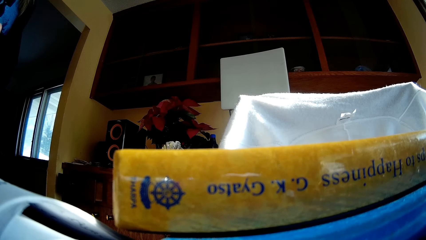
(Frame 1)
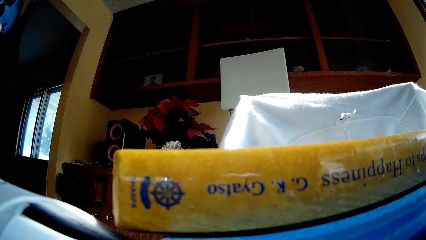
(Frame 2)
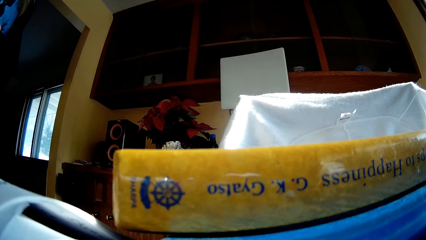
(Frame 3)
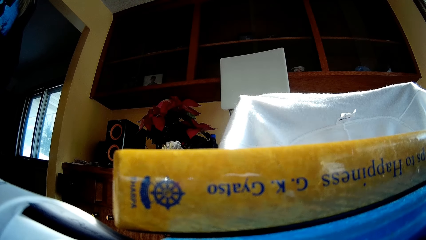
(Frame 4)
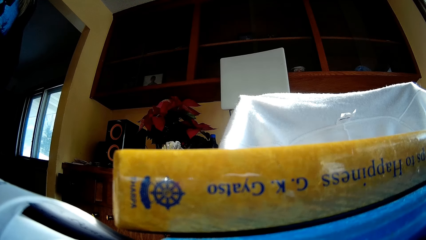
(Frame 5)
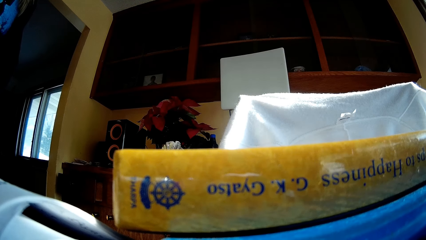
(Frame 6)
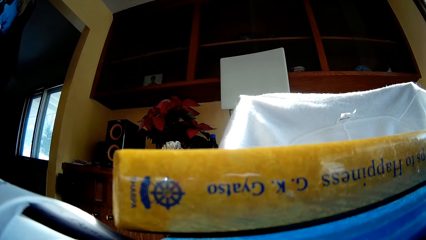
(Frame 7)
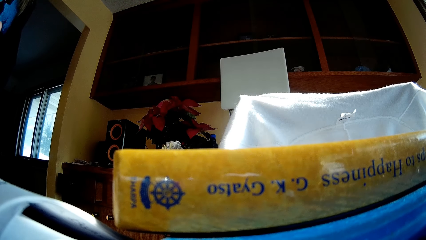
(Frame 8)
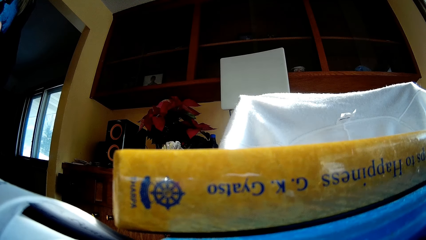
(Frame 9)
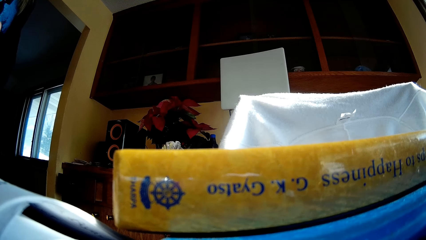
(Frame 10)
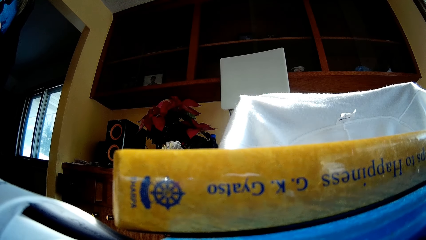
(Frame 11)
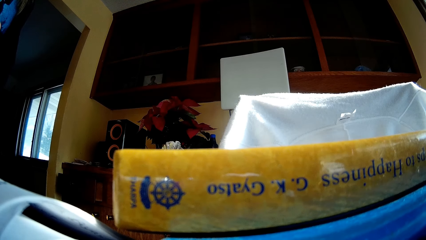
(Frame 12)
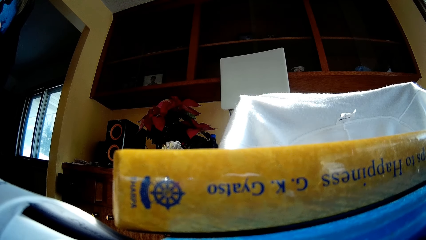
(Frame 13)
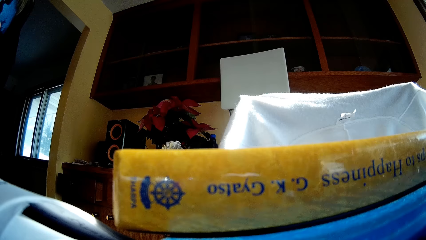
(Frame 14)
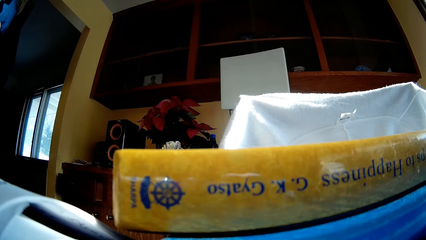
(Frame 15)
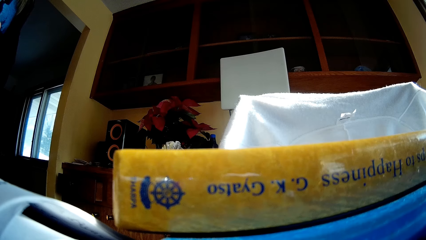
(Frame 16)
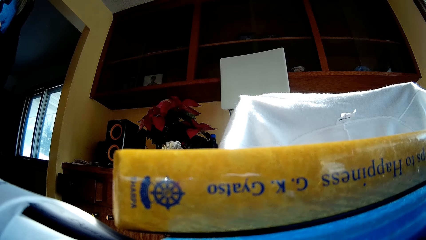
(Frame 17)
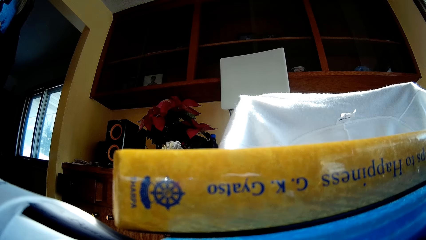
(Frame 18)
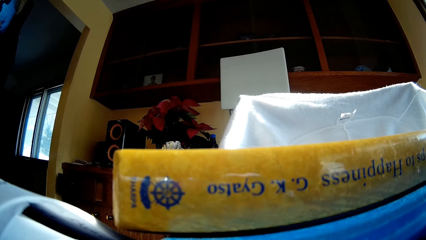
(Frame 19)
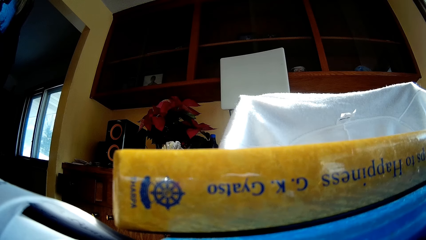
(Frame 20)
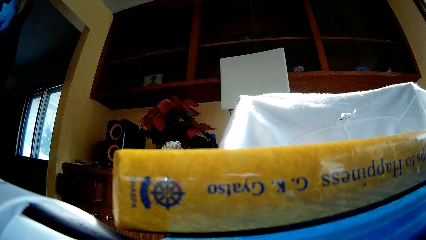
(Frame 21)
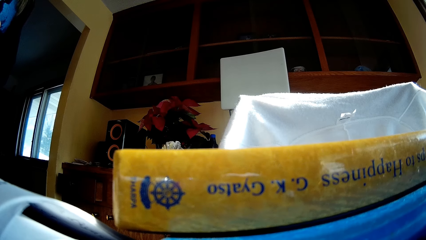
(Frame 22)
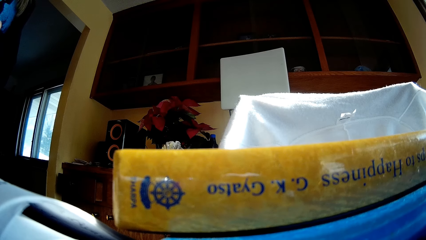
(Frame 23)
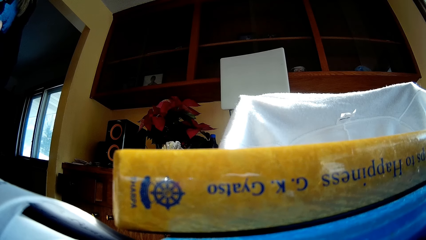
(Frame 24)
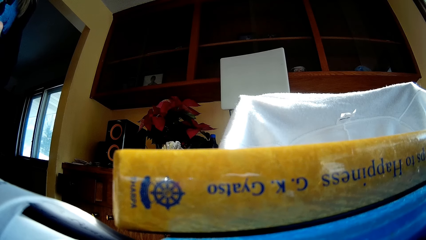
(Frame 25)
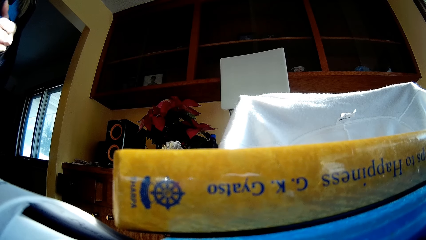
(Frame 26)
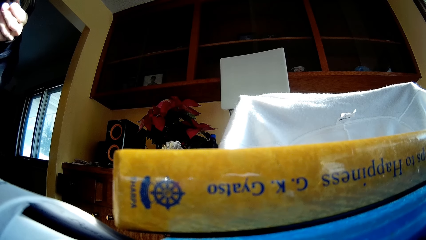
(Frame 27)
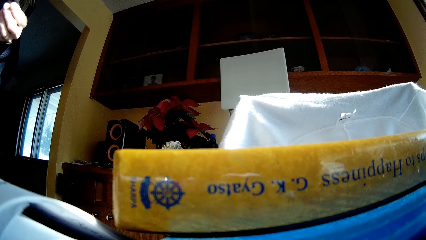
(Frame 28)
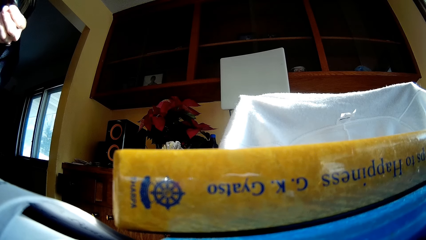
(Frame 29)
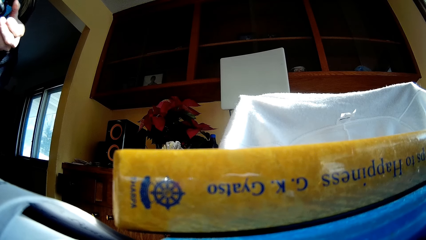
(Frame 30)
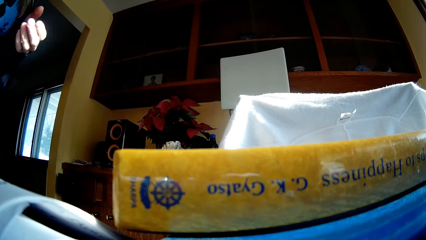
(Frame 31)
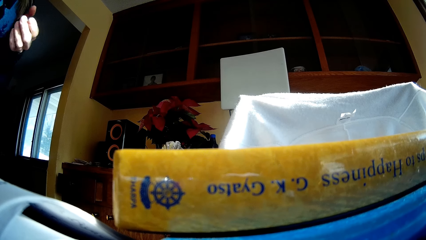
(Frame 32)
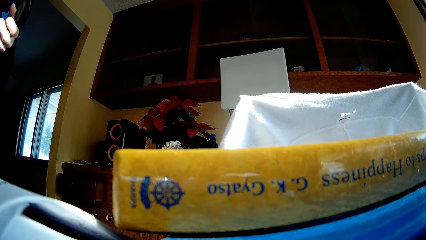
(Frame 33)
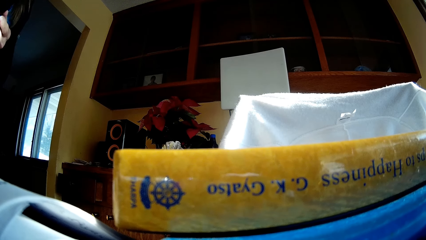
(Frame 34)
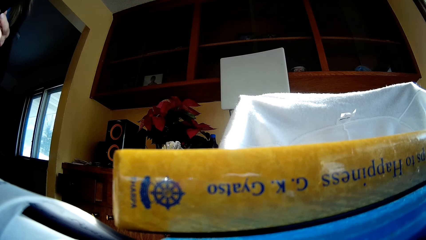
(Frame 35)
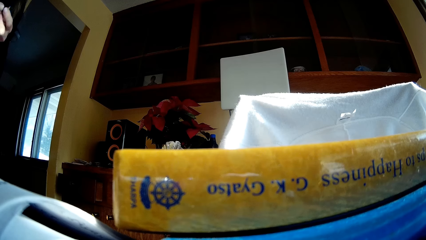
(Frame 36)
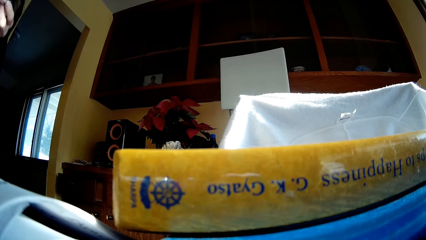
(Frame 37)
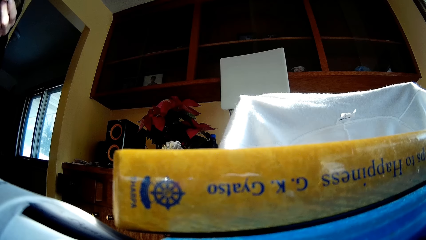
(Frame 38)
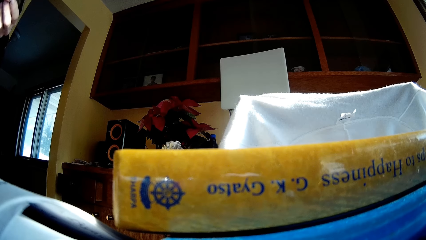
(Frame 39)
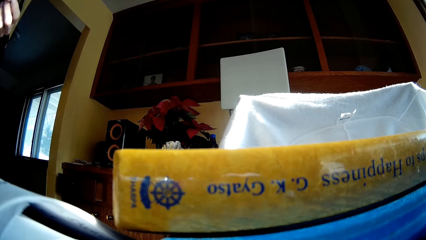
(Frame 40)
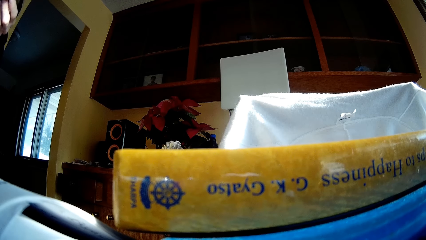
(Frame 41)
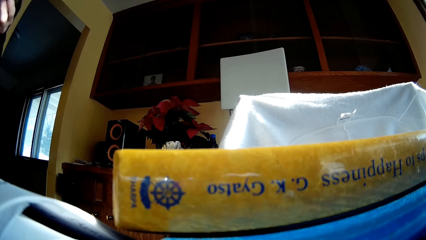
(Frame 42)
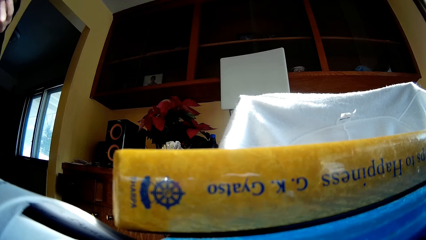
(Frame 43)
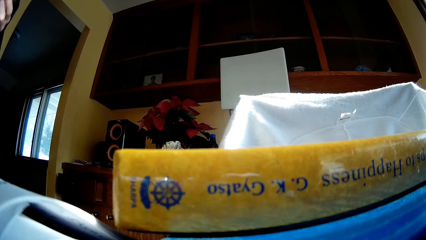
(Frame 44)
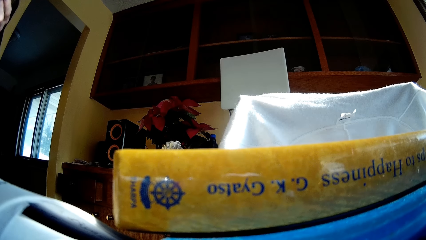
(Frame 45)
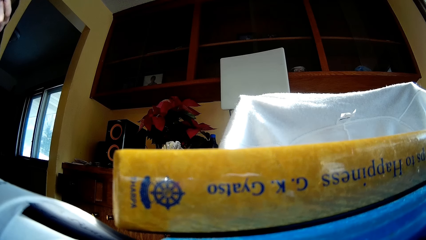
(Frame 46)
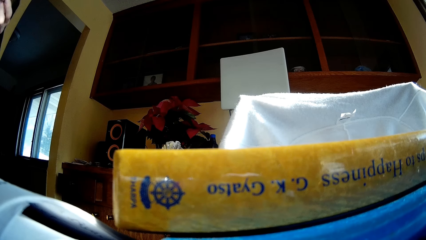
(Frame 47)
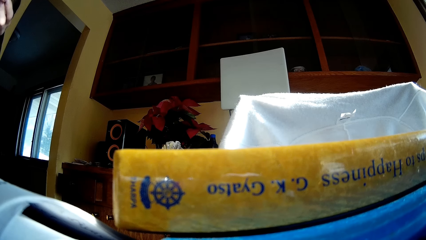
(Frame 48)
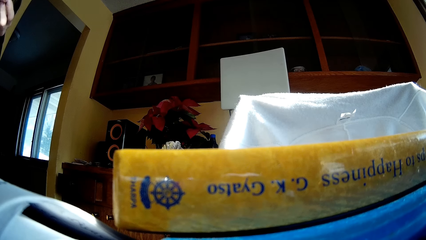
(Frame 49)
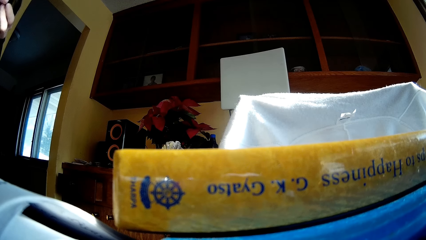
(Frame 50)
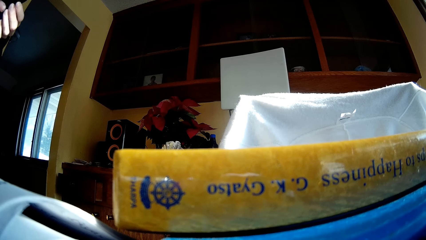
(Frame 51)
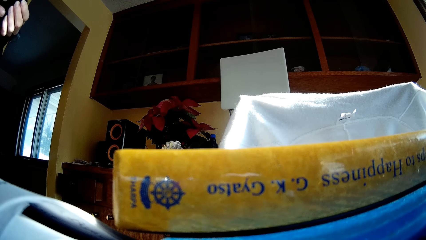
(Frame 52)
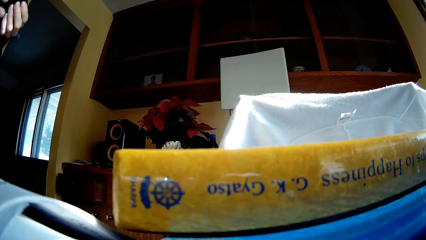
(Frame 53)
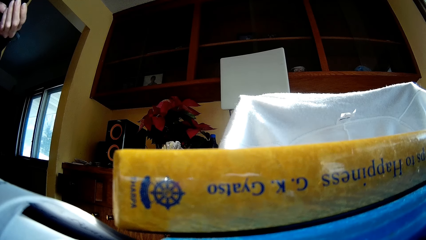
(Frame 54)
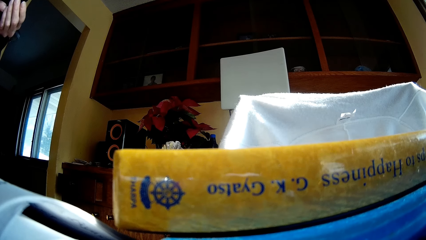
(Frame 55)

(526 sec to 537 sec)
The camera wearer moves his hand.

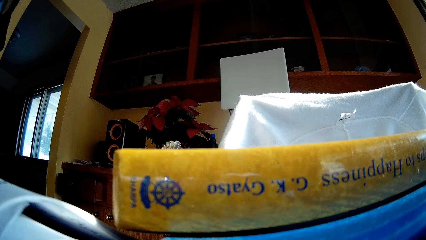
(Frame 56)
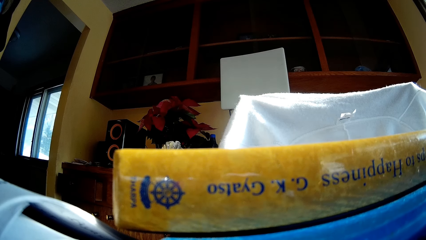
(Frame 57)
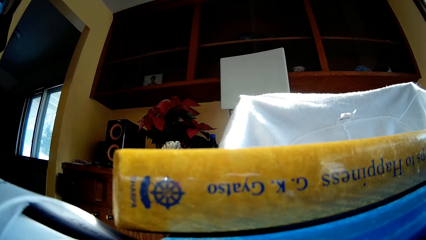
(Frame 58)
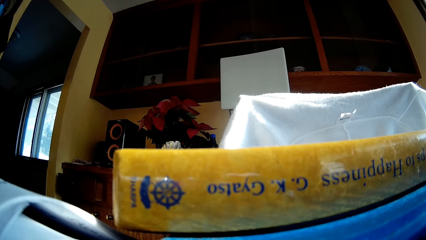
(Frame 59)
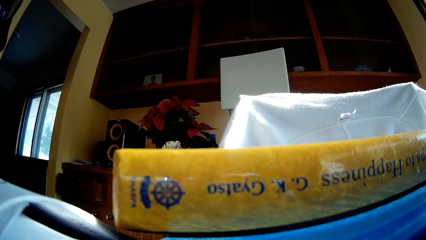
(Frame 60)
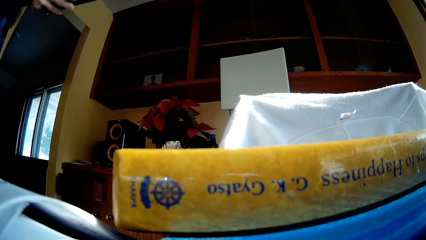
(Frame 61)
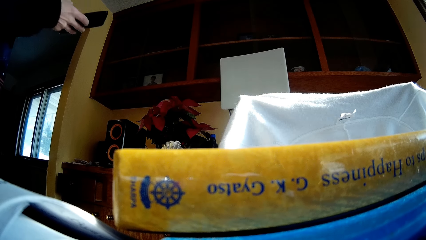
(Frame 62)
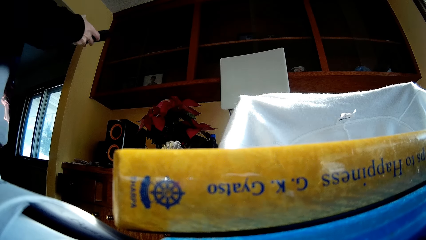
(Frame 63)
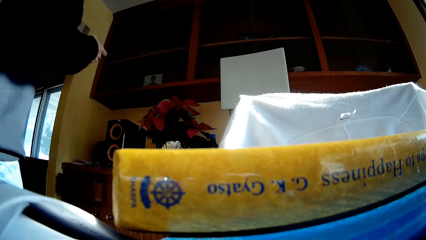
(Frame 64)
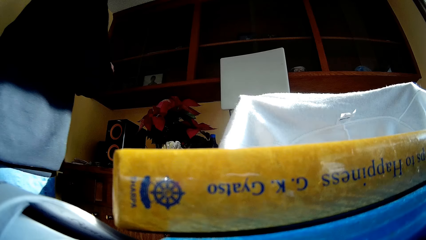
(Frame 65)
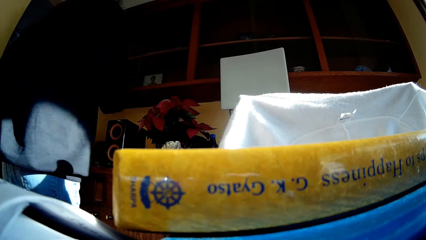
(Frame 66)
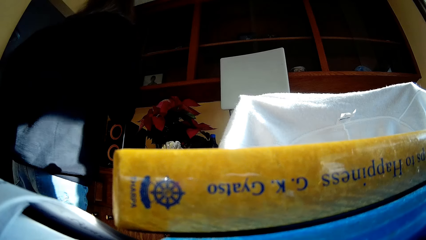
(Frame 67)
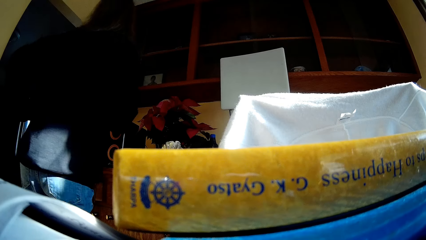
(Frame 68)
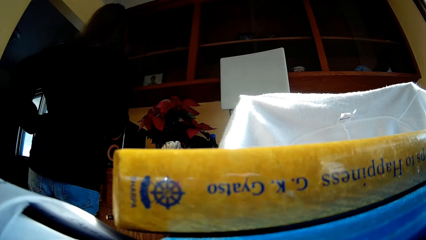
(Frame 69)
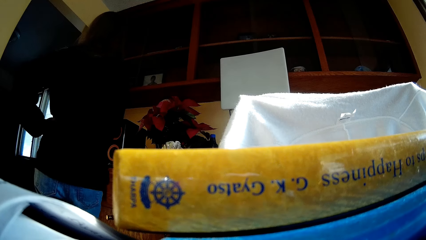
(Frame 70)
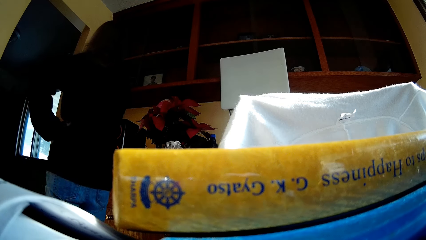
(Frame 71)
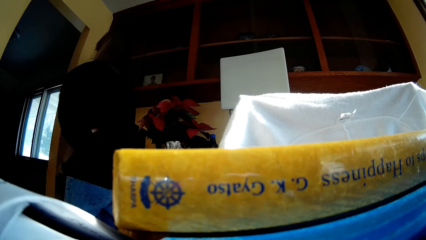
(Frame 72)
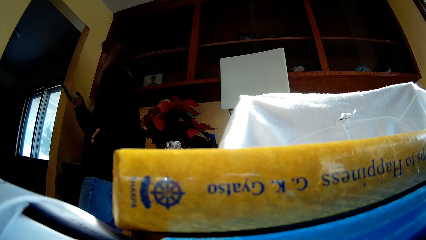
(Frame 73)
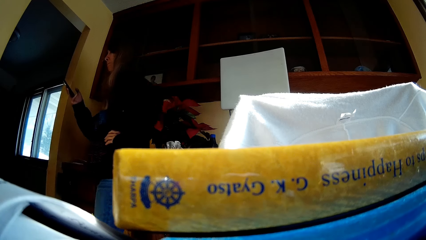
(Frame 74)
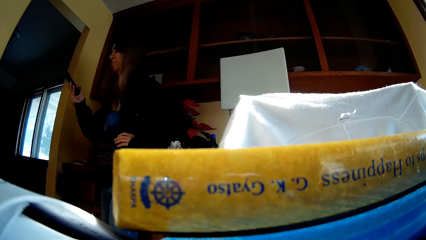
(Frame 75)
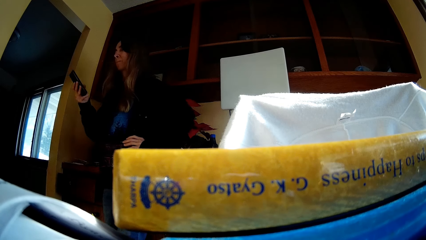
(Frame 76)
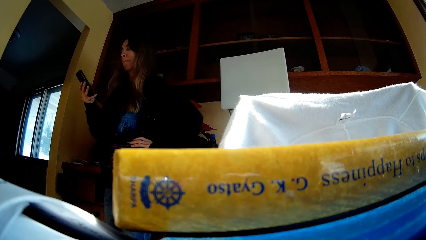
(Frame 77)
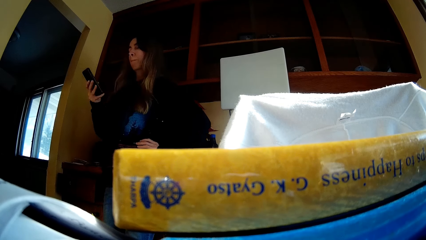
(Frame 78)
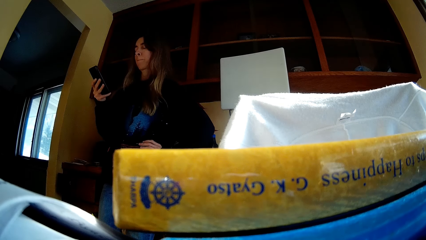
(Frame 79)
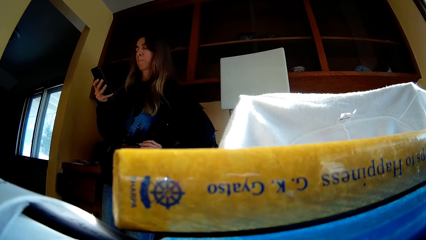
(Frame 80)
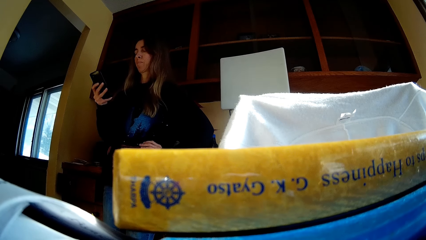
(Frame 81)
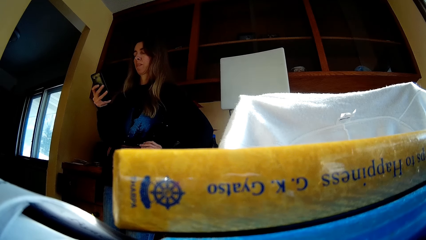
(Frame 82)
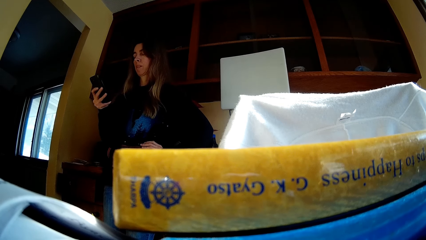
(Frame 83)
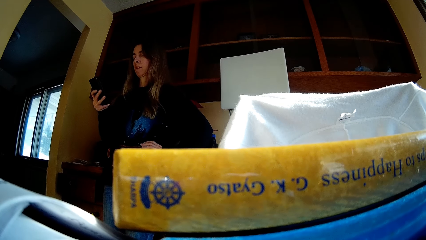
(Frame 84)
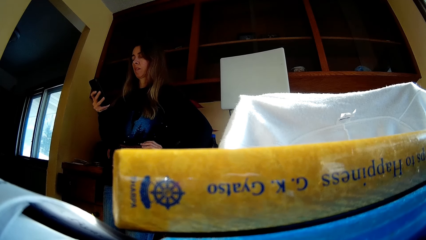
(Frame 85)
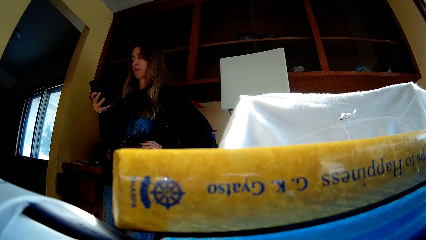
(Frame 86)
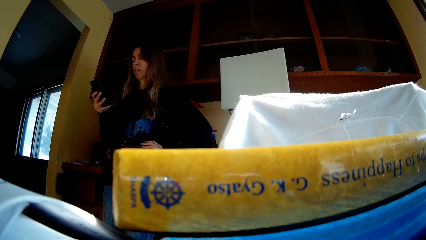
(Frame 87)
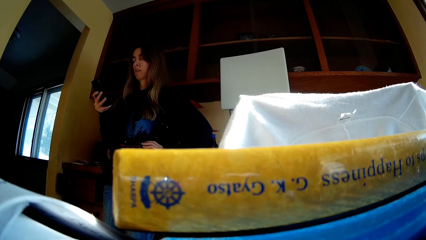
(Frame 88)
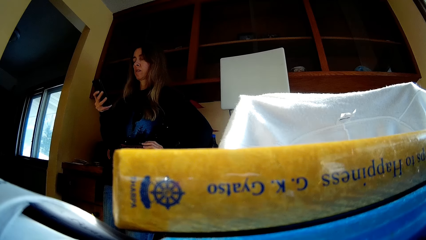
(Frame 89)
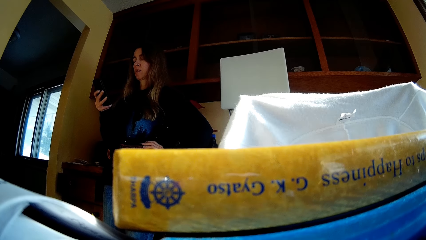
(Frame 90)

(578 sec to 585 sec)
The camera wearer walks. A woman walks around the house. The camera wearer places her hand on the waist and turns around. The woman holds a phone. The woman dials the phone. The camera wearer stands.
